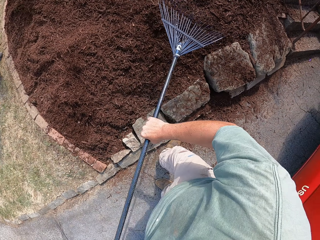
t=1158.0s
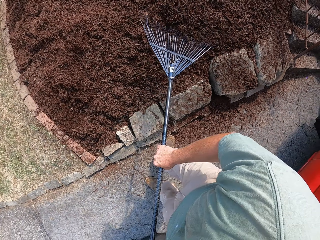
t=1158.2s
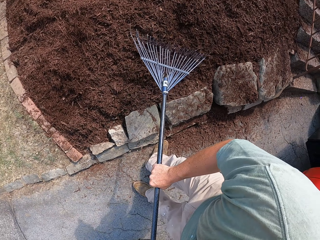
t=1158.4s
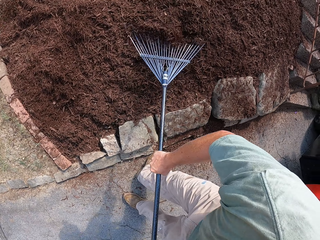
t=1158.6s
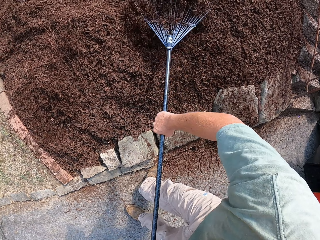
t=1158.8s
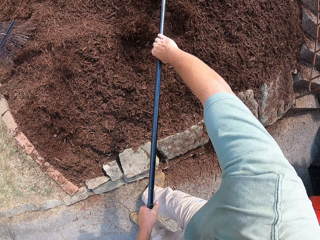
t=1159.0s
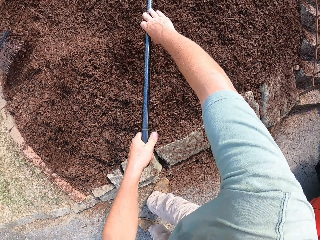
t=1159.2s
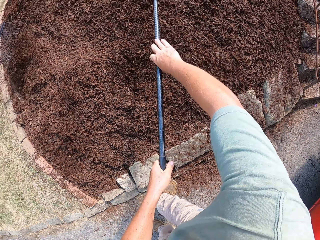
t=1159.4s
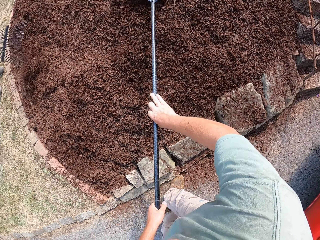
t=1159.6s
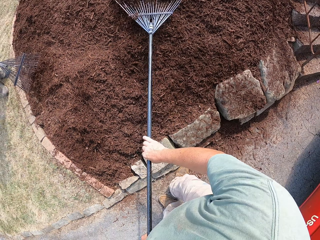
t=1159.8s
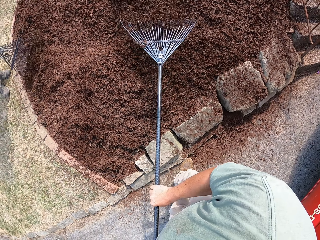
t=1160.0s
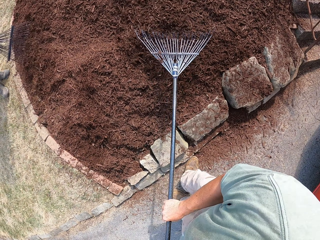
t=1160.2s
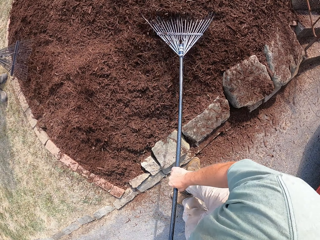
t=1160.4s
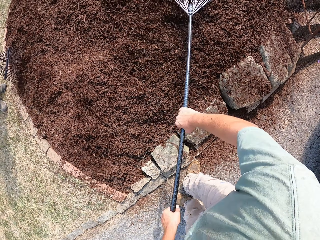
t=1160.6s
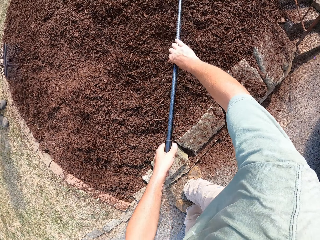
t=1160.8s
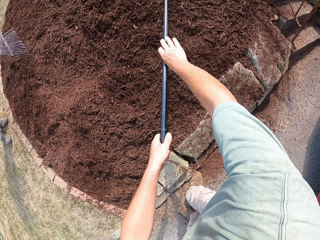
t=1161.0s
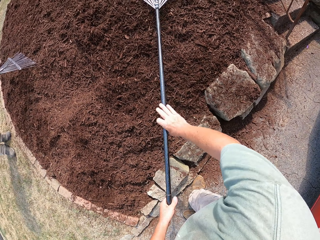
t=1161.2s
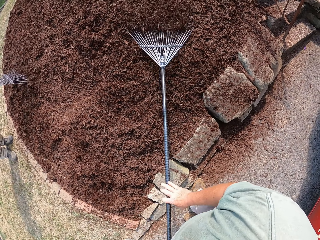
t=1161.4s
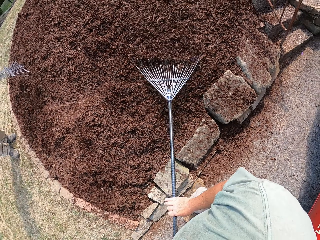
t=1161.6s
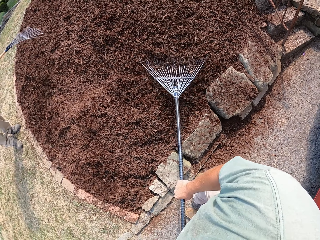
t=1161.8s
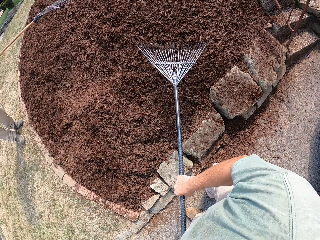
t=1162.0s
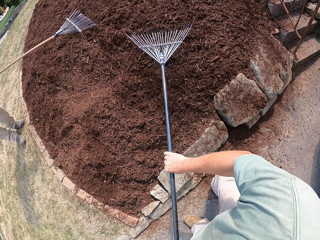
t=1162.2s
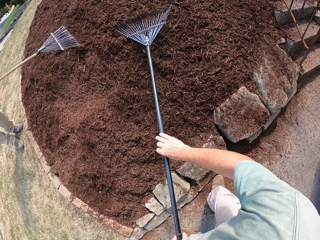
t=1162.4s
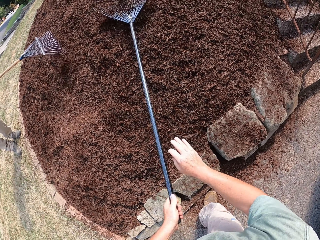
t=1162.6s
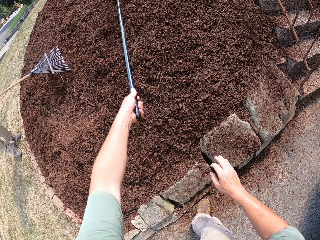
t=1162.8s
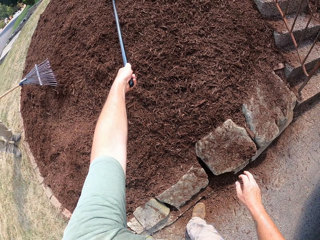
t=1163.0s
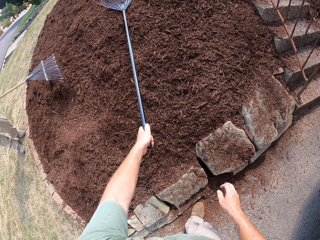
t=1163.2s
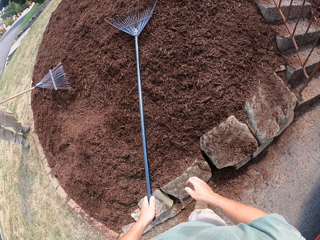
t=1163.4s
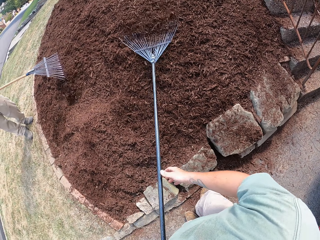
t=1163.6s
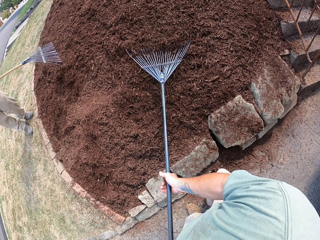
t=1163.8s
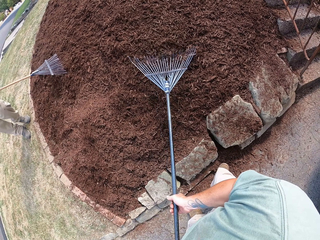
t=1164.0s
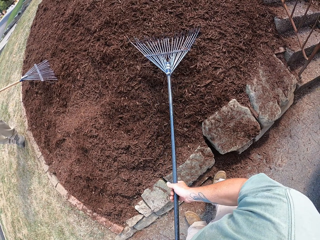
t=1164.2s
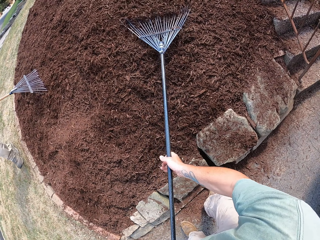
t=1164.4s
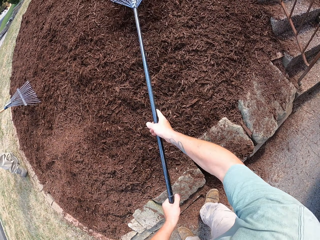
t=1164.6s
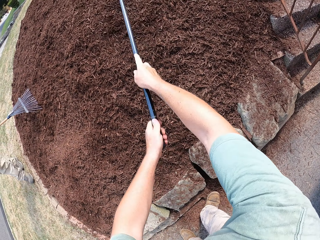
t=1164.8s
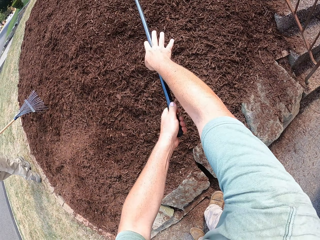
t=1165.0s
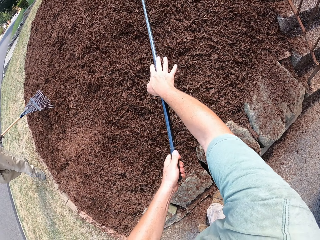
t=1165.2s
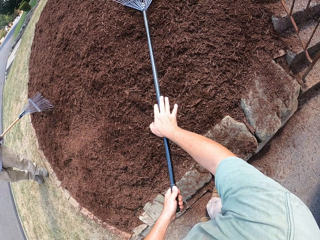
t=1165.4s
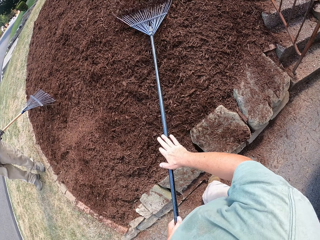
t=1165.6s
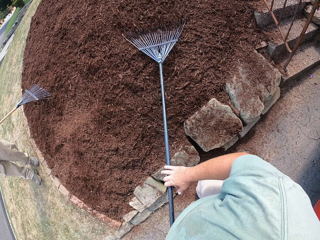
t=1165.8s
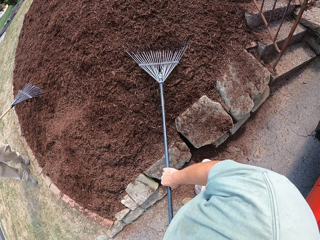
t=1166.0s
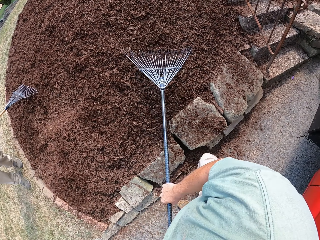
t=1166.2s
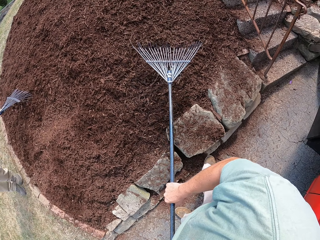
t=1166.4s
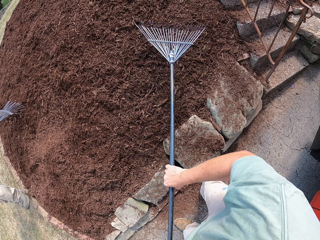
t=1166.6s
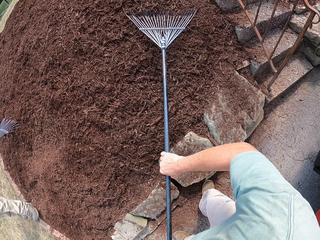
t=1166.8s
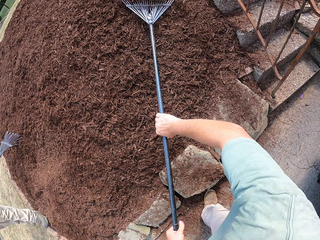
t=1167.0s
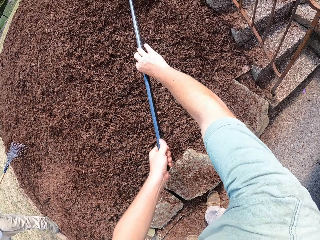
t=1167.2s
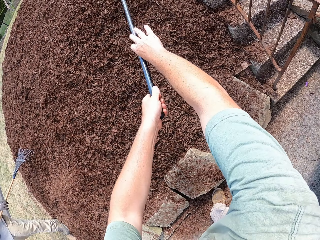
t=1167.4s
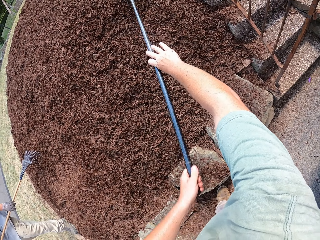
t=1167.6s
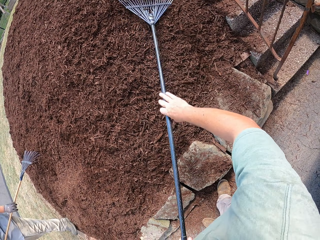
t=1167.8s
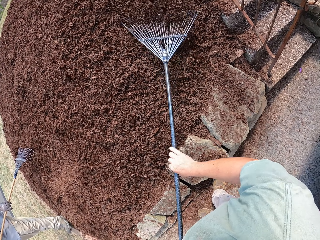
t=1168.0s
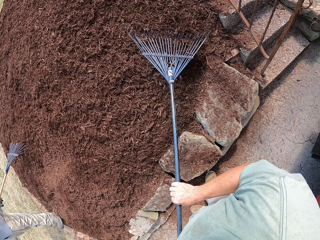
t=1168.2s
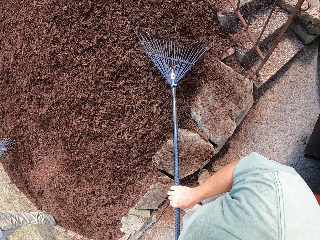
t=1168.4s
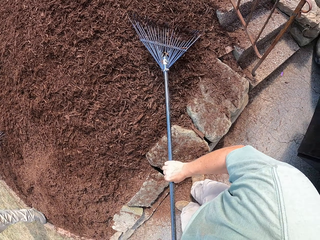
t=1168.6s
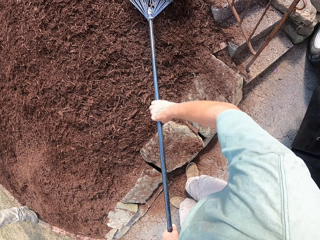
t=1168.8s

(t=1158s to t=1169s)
A man rakes the soil with the camera wearer.

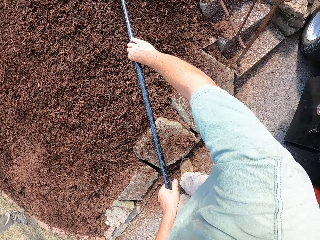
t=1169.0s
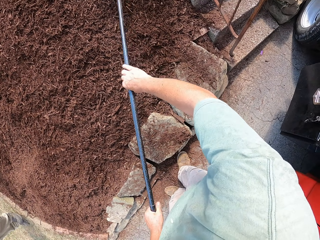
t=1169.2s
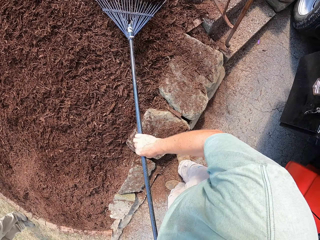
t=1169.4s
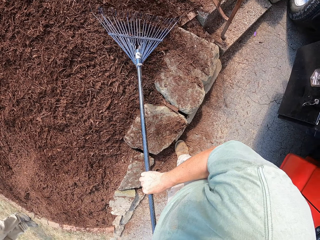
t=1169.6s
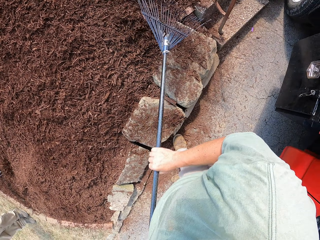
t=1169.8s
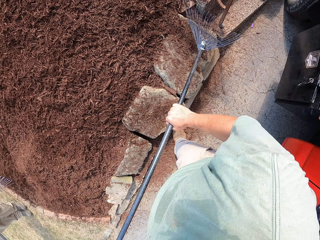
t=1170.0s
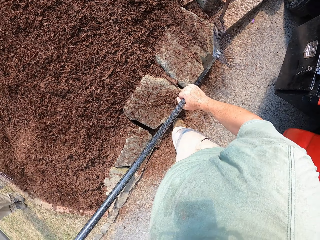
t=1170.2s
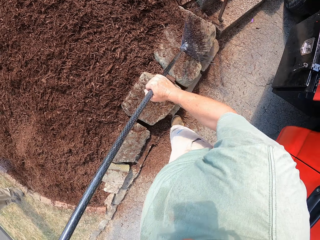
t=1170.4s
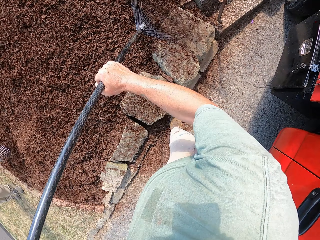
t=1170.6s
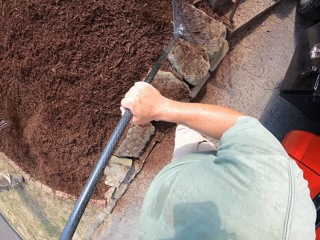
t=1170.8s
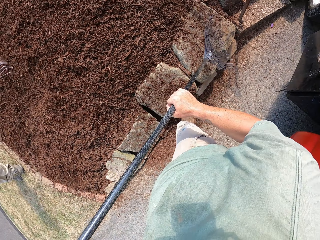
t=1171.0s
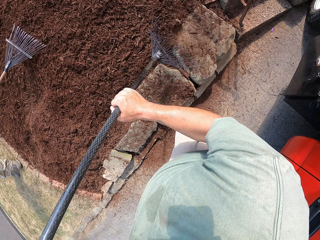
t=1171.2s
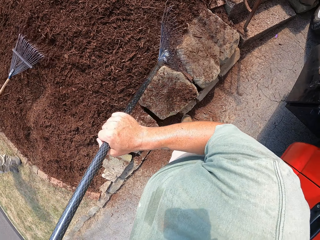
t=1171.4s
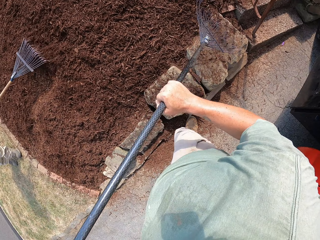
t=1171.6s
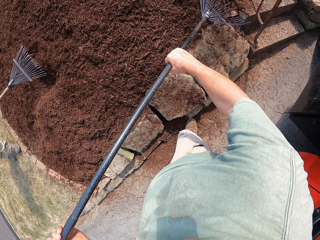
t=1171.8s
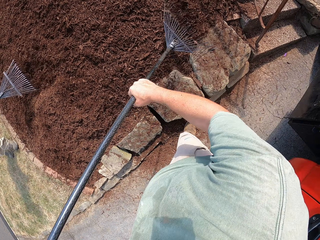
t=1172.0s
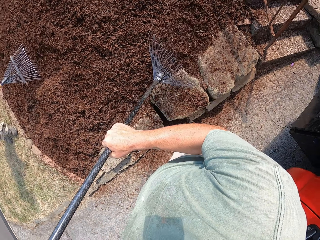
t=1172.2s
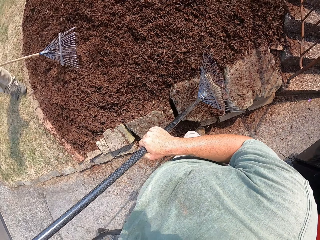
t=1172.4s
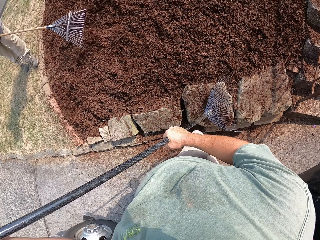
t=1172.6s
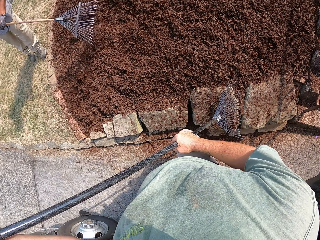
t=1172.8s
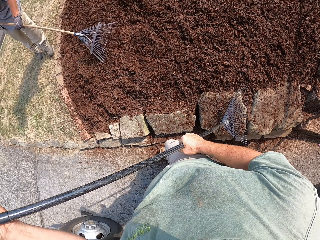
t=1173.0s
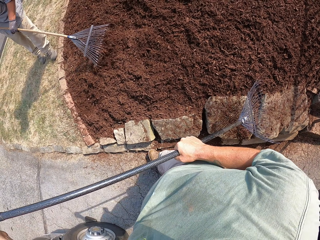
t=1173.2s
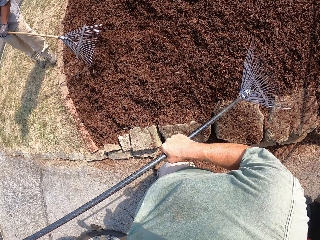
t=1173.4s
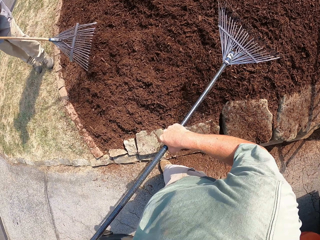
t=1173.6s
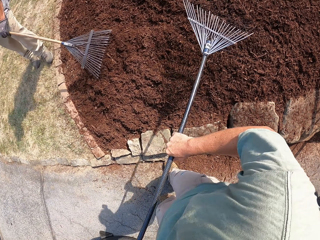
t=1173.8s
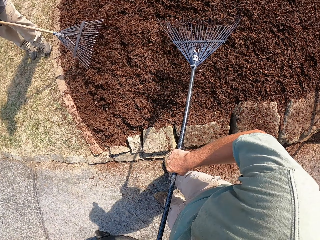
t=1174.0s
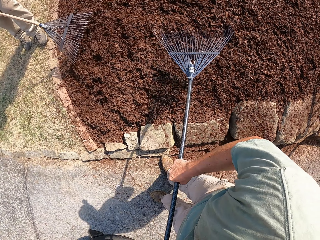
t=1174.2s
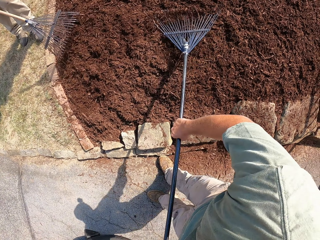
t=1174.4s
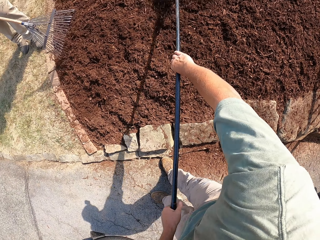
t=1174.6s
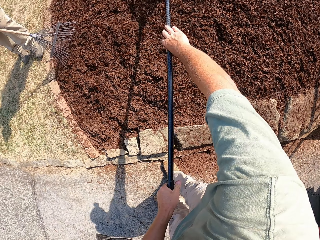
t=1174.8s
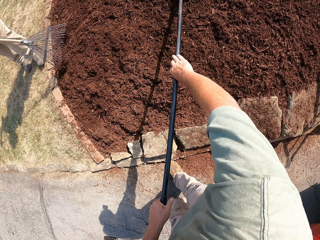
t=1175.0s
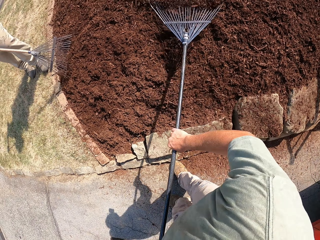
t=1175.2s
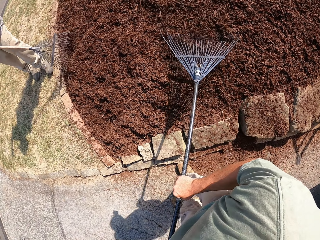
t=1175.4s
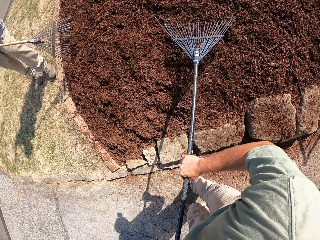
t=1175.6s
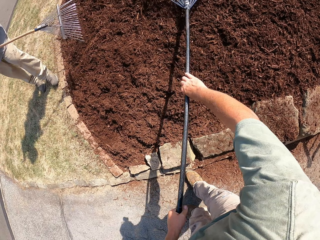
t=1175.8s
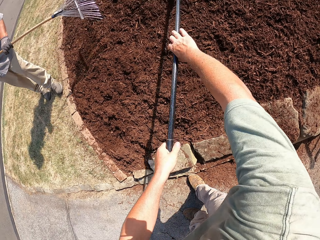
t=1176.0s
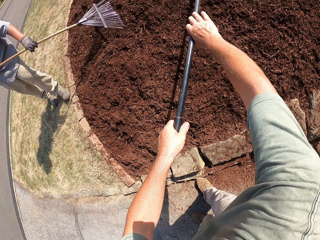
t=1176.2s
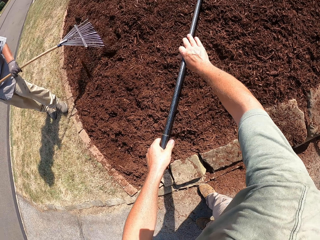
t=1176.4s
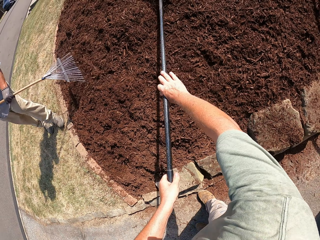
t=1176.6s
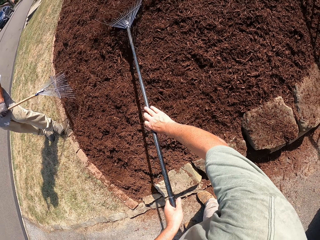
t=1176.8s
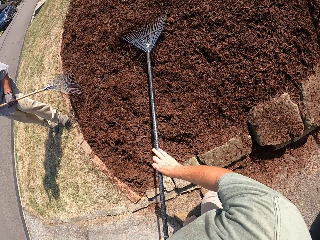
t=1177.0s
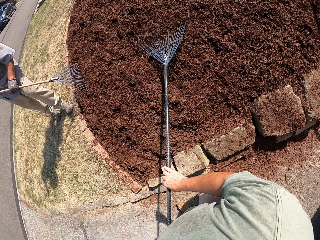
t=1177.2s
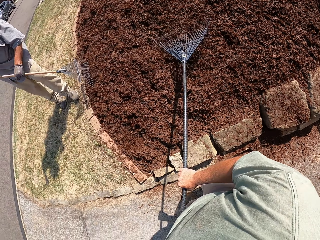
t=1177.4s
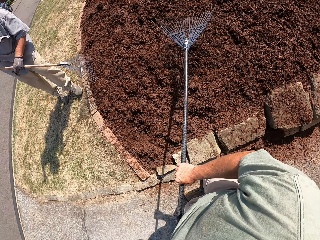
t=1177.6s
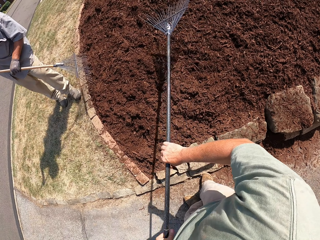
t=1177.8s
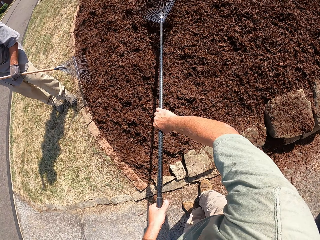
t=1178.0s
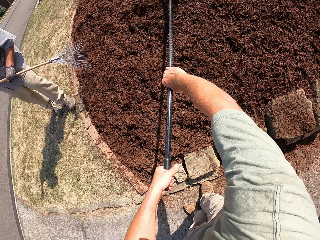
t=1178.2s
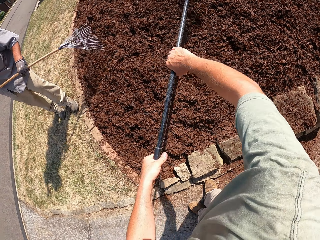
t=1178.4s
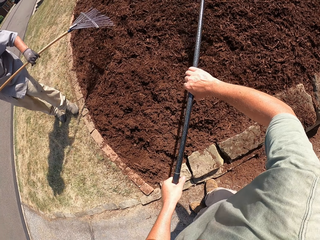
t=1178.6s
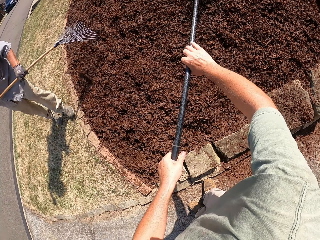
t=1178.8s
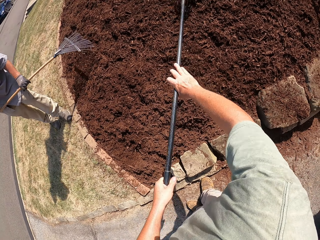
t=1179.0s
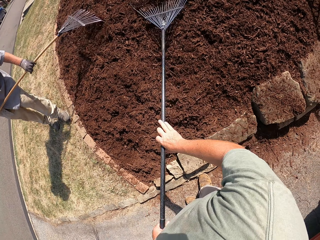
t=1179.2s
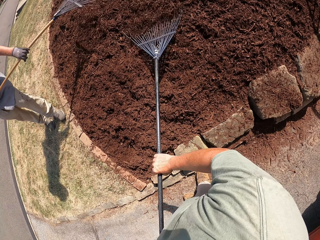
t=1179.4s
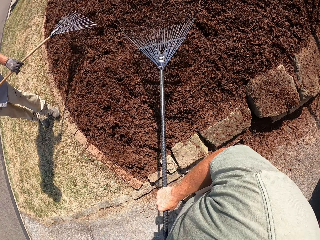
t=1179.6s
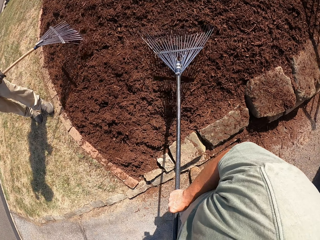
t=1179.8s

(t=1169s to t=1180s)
A man levels the sand with something.
